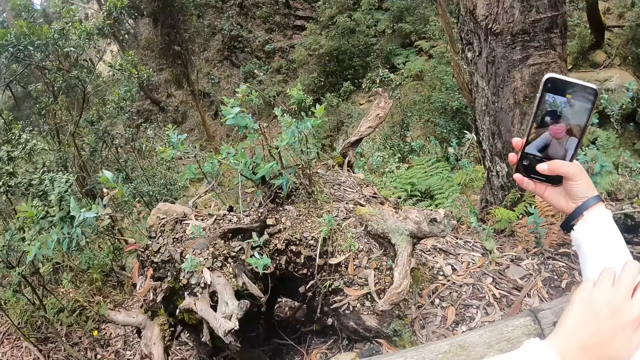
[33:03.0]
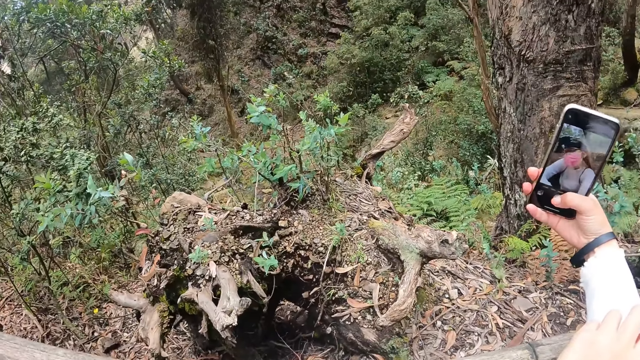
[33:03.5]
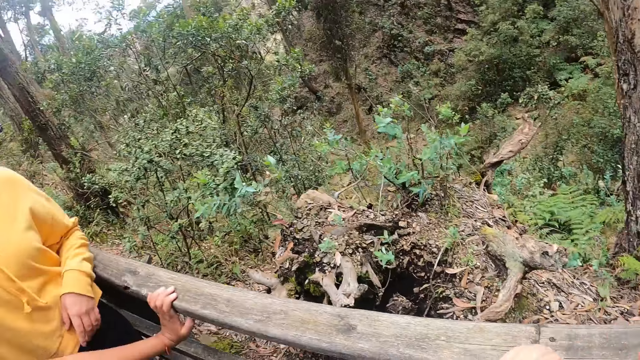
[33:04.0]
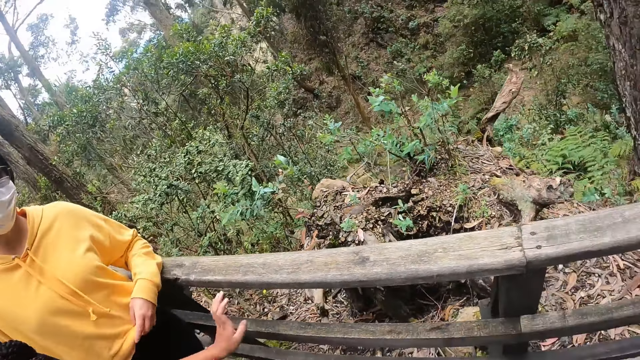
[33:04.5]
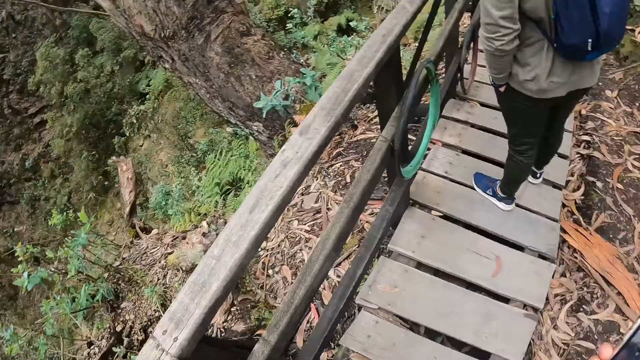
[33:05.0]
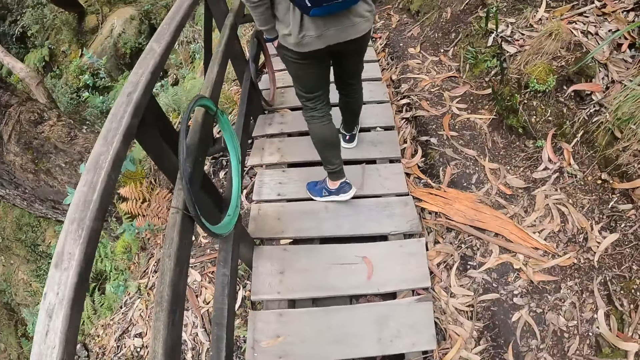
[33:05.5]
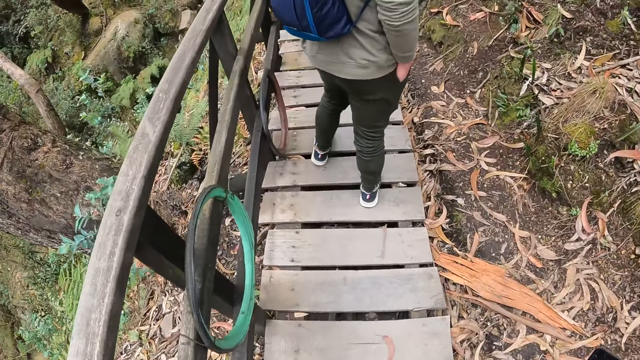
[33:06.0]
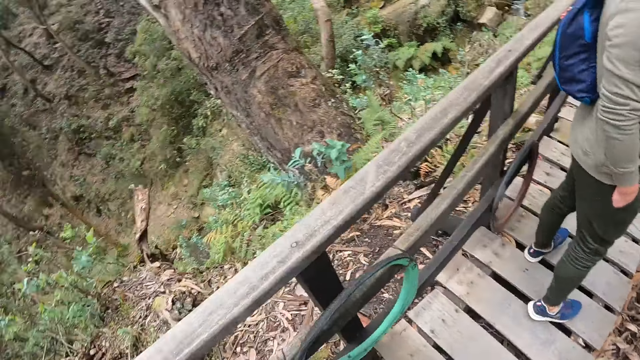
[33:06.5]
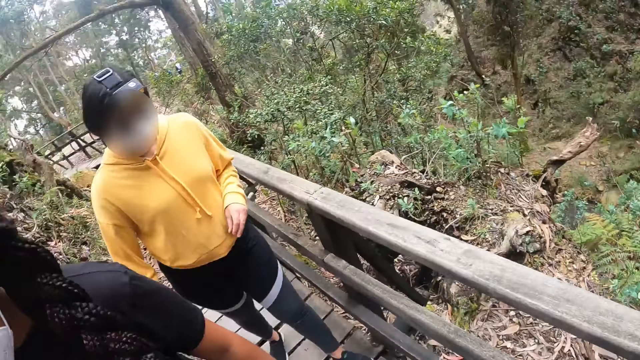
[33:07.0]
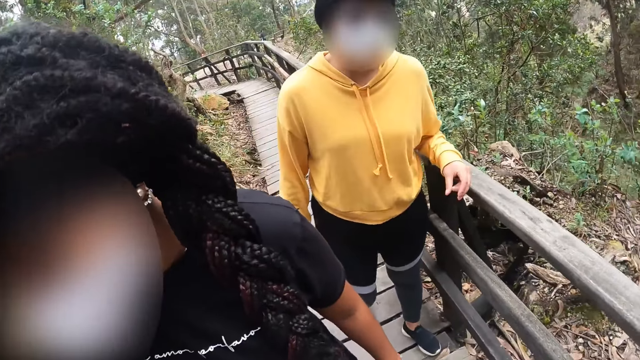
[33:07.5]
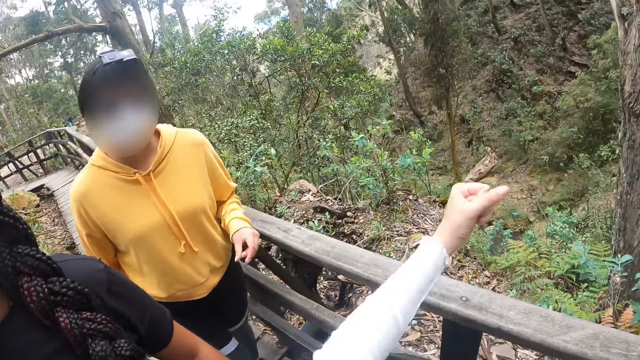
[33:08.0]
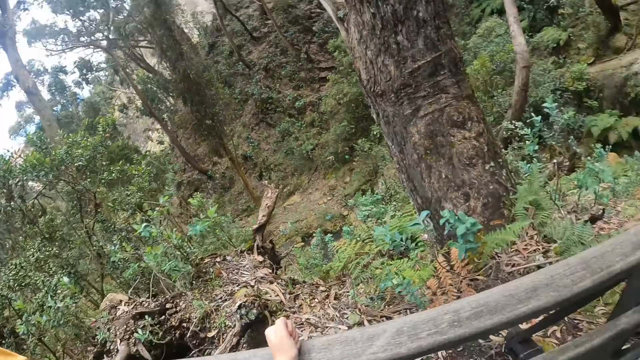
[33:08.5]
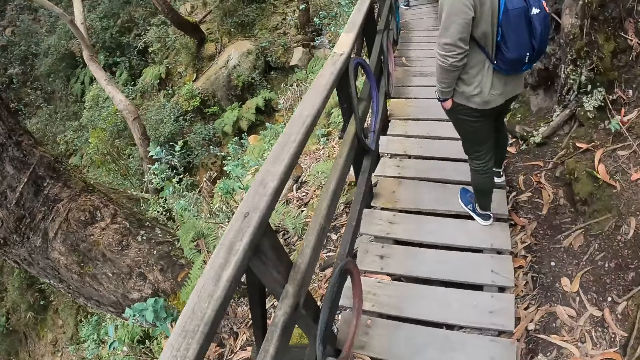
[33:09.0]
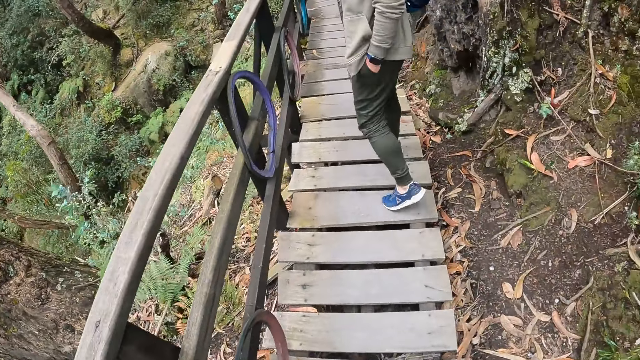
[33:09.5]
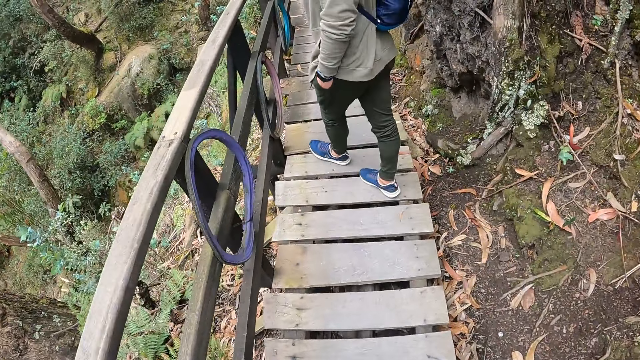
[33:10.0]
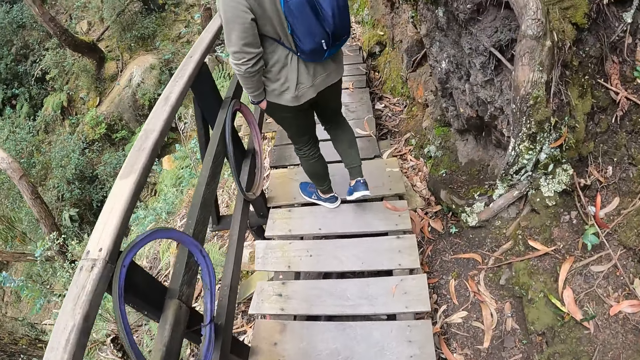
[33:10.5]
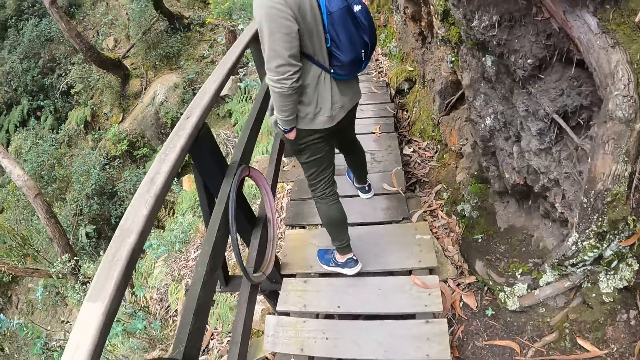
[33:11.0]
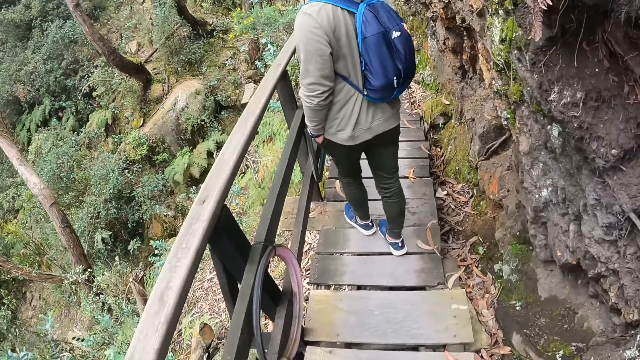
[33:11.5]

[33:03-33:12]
The camera wearer walks around the place.

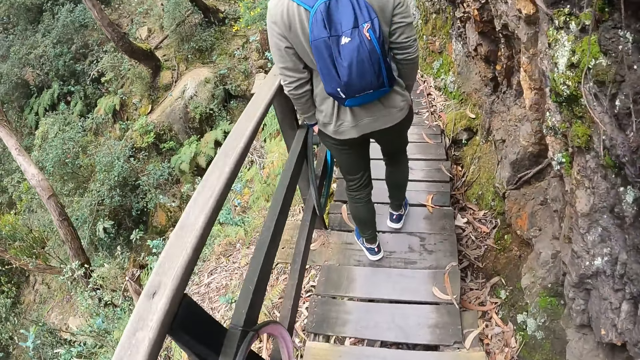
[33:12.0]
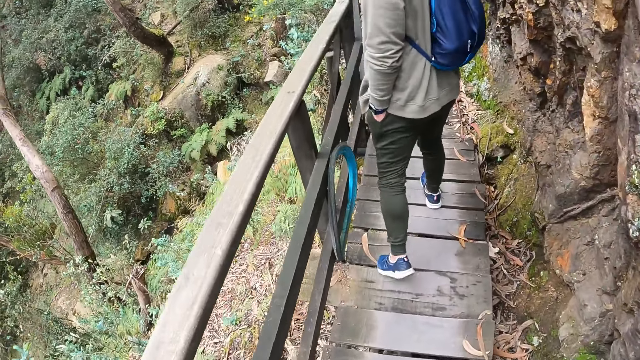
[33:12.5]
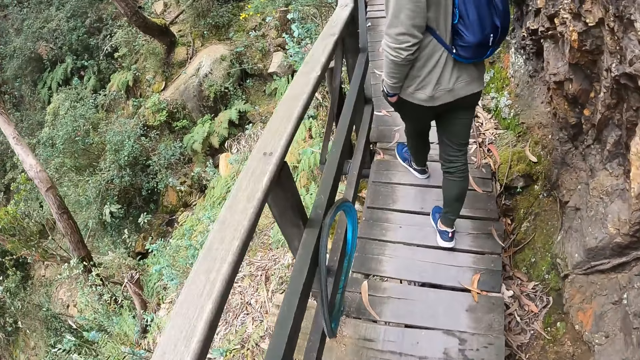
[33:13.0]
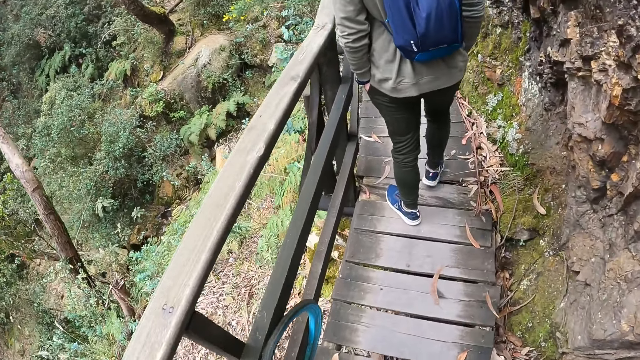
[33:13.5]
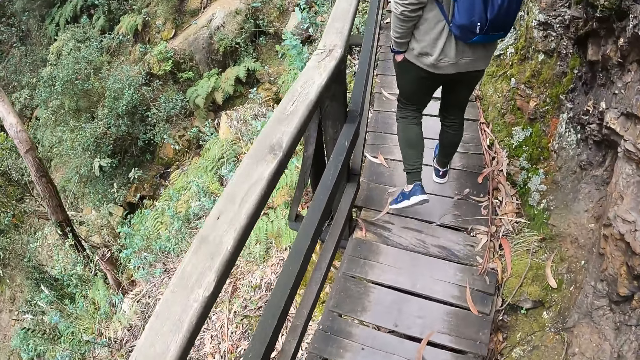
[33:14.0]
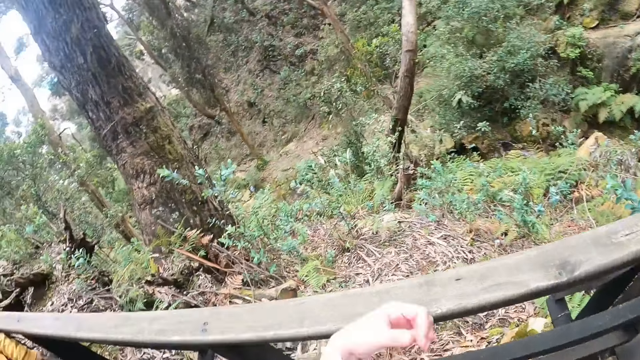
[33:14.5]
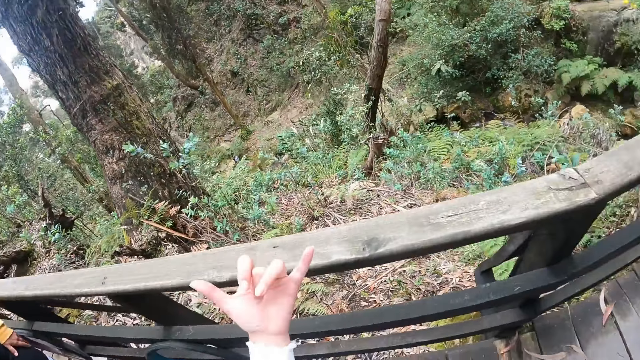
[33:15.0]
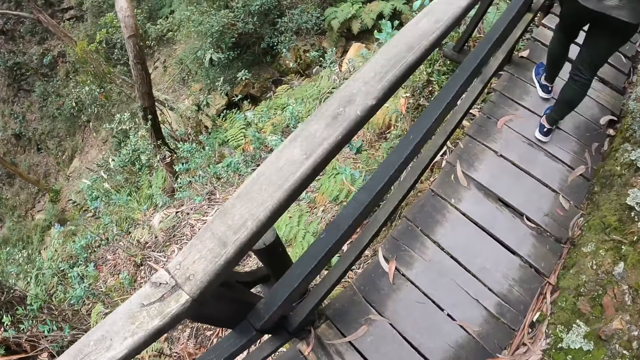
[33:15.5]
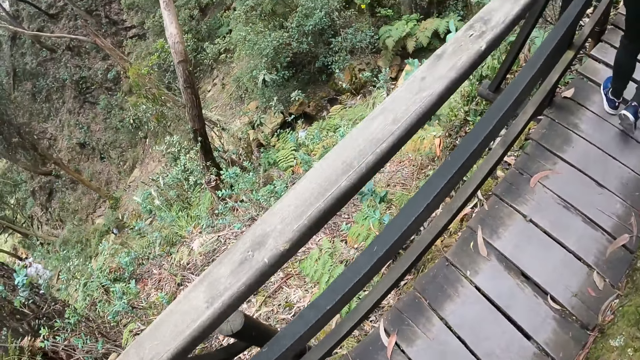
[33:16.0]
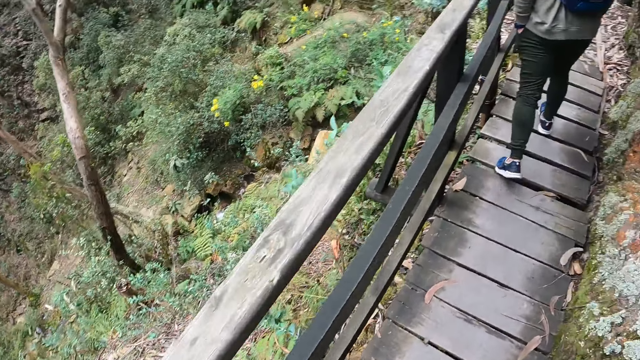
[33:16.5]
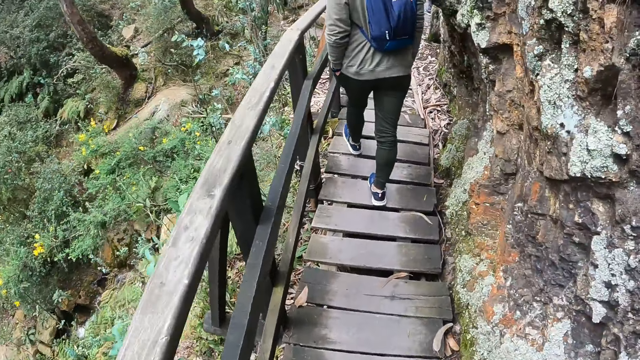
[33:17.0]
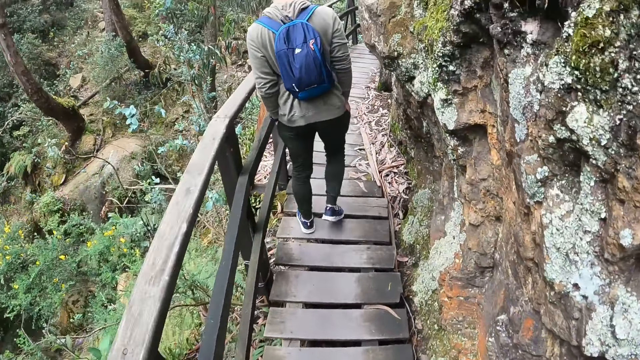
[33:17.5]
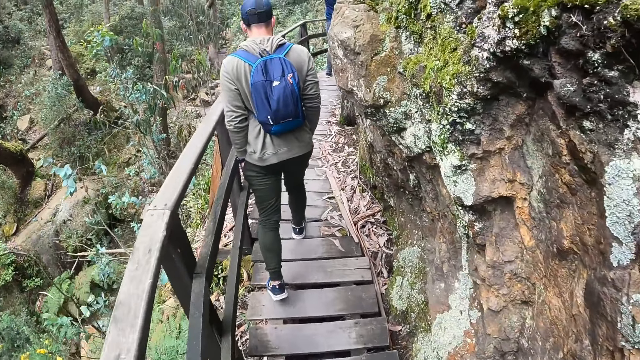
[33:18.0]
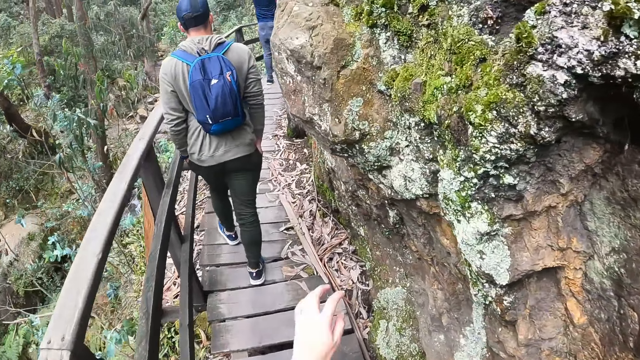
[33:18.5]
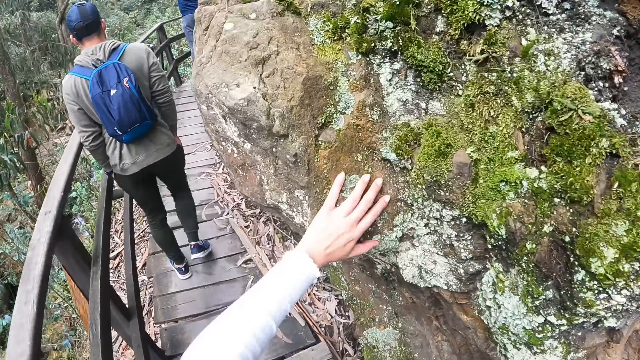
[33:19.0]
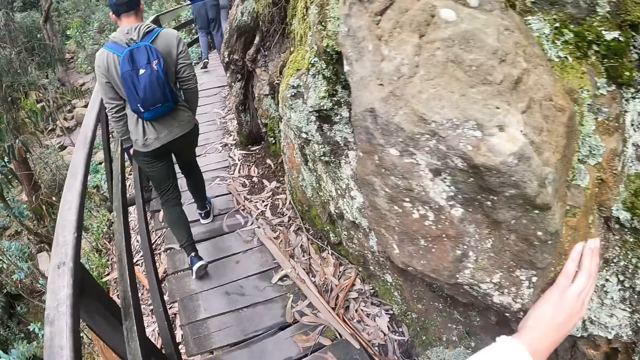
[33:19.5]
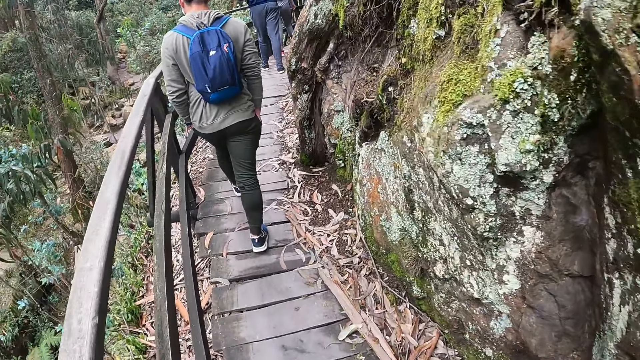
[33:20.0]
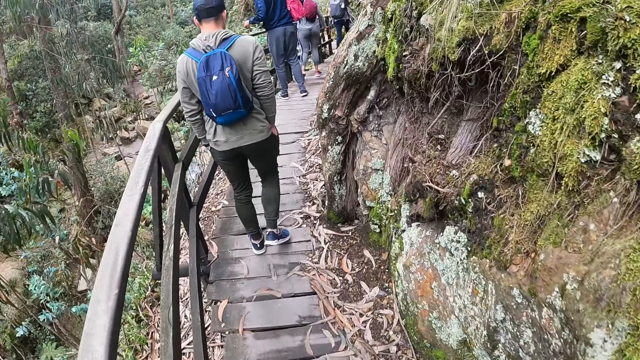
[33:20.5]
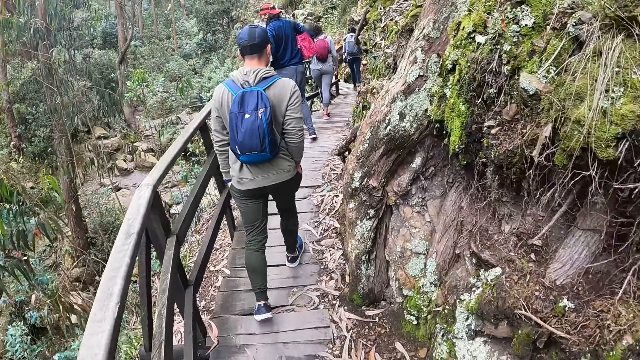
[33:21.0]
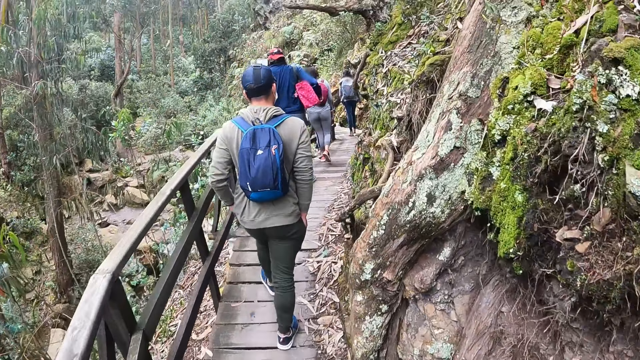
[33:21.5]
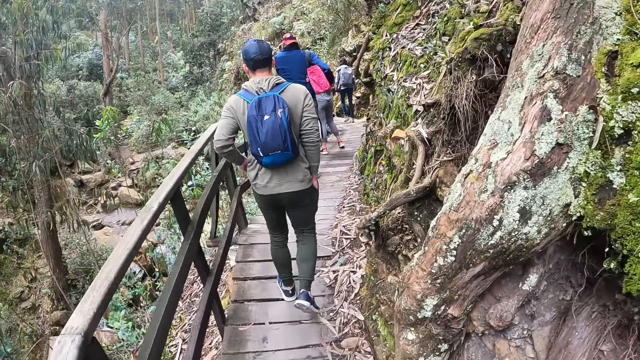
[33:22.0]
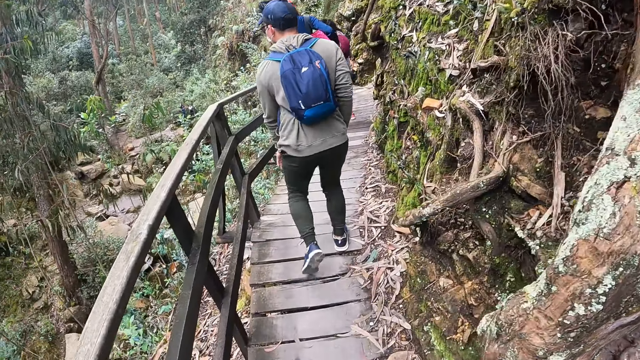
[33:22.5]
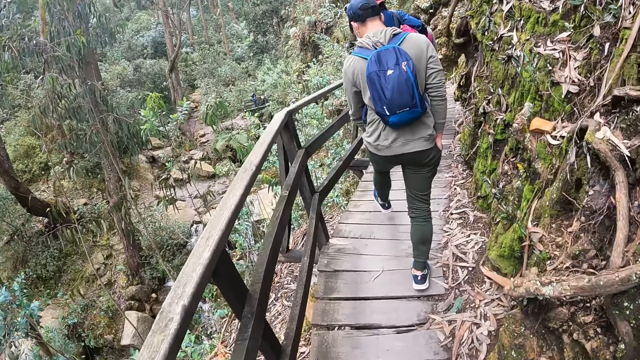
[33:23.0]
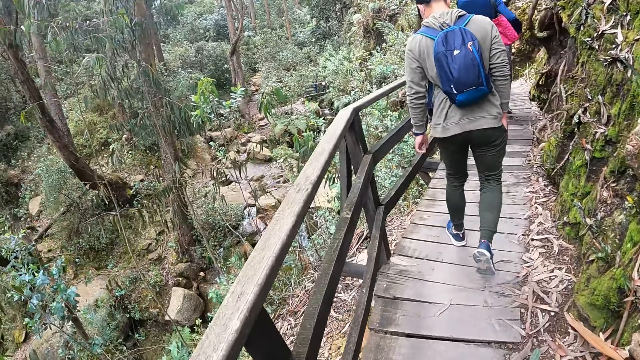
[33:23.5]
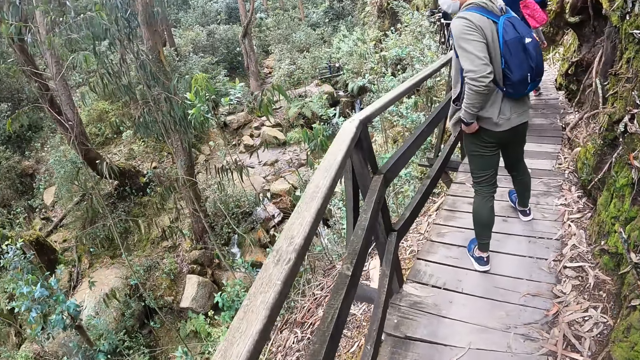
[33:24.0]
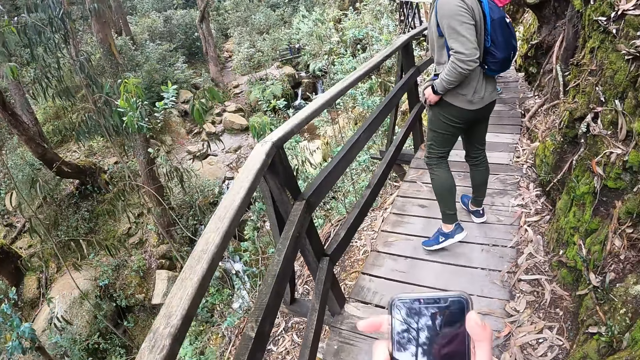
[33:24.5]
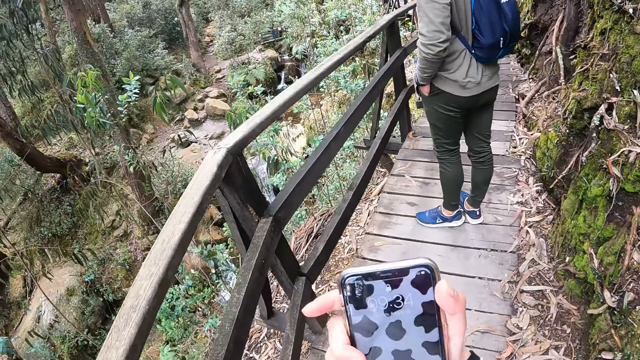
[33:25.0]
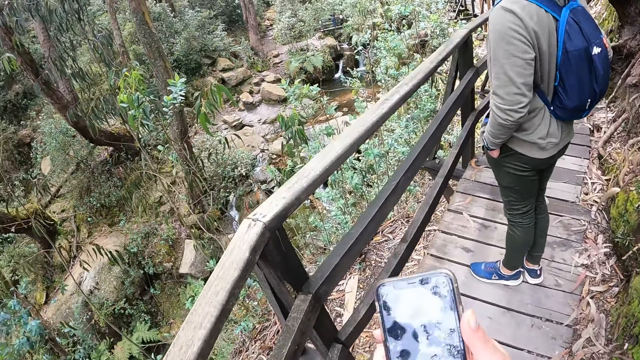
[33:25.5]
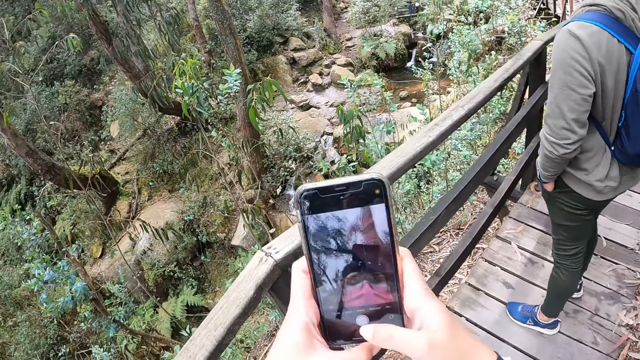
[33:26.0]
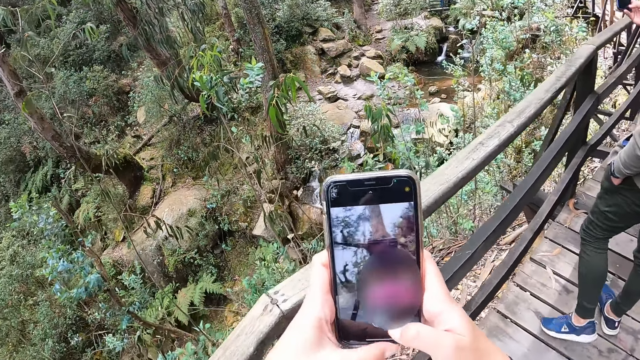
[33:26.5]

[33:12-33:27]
The camera wearer gesticulates with her left hand. She touches a rock with her left hand. She takes a video with the phone in both hands. She holds the phone.
